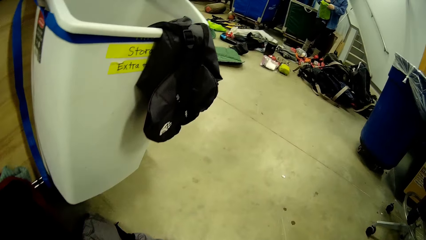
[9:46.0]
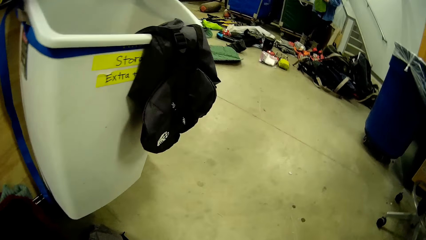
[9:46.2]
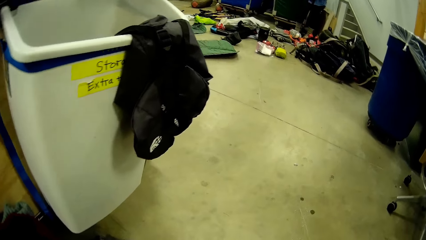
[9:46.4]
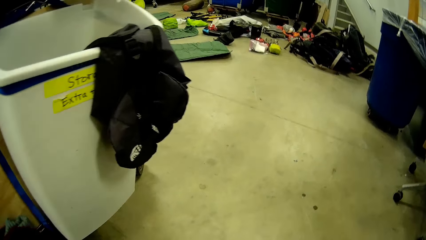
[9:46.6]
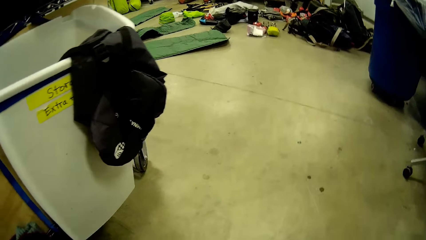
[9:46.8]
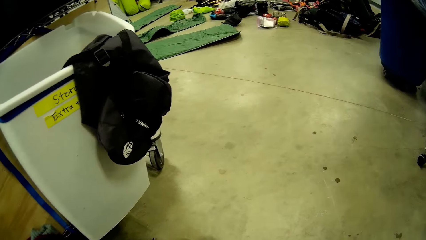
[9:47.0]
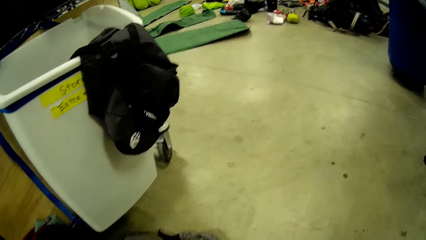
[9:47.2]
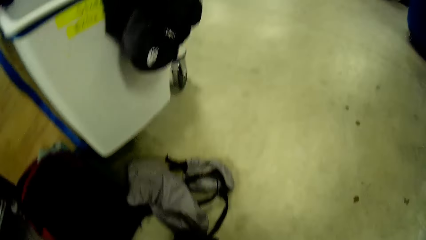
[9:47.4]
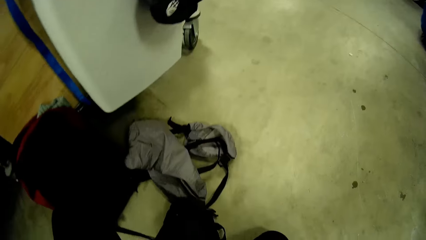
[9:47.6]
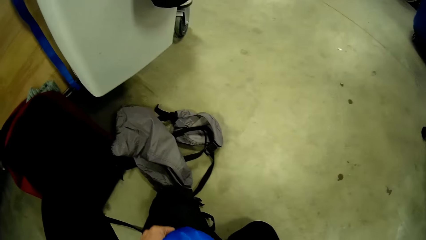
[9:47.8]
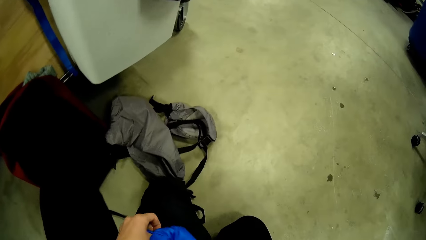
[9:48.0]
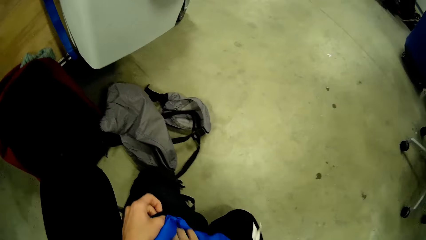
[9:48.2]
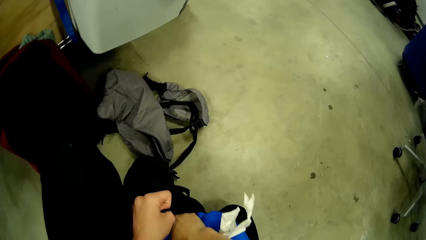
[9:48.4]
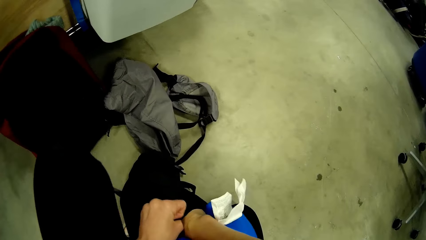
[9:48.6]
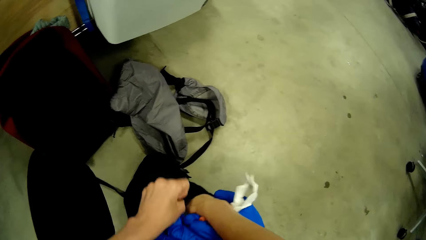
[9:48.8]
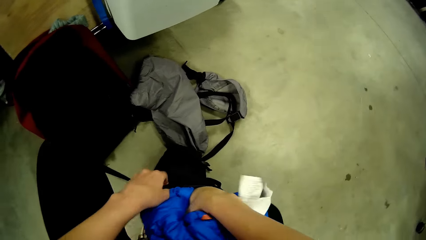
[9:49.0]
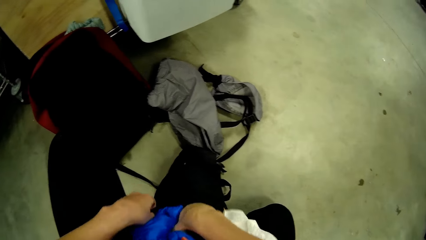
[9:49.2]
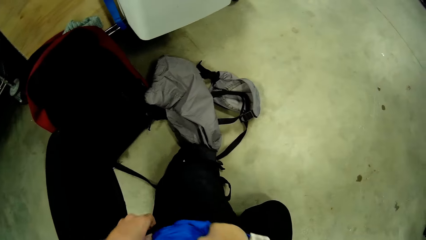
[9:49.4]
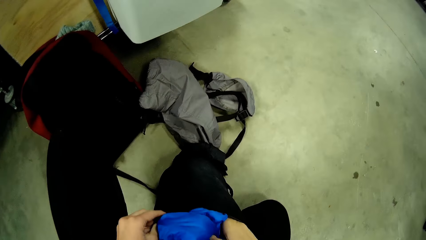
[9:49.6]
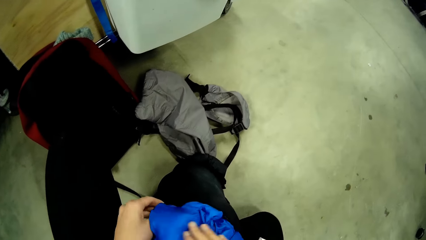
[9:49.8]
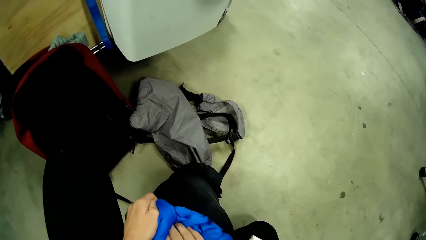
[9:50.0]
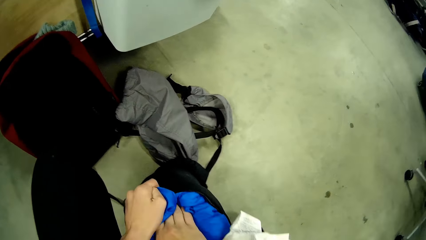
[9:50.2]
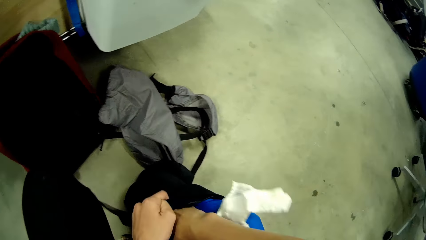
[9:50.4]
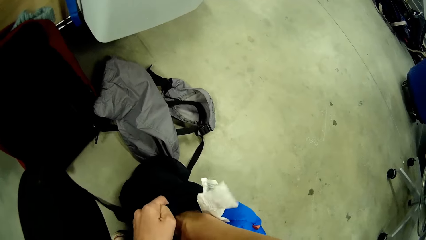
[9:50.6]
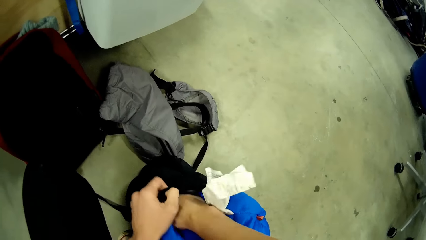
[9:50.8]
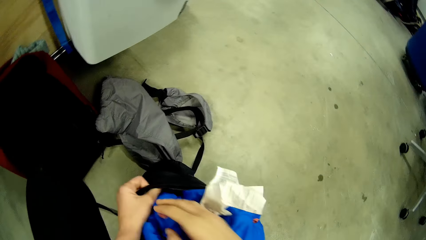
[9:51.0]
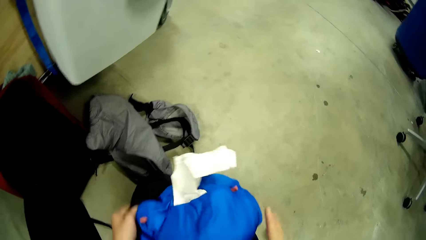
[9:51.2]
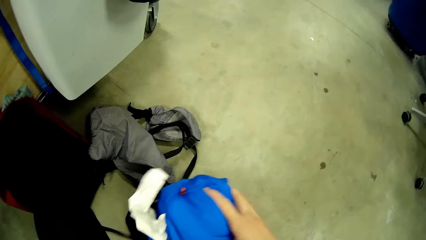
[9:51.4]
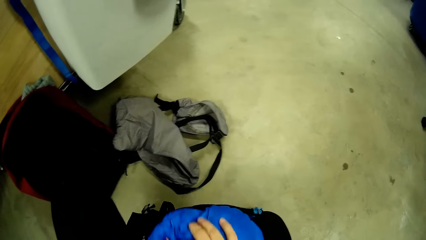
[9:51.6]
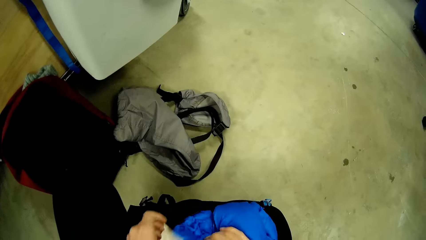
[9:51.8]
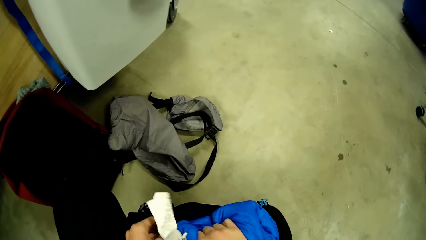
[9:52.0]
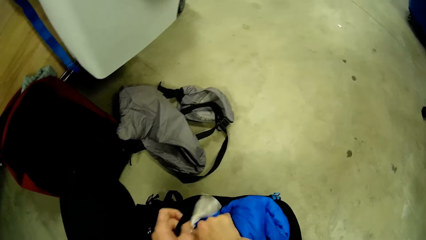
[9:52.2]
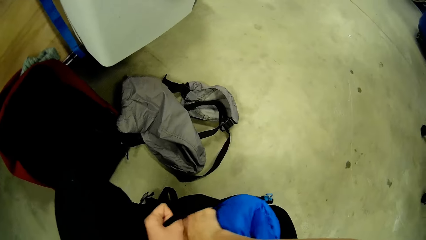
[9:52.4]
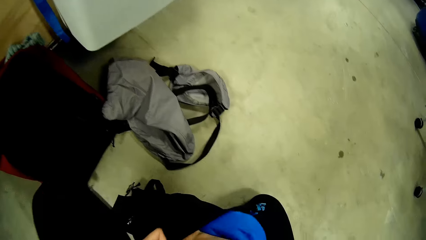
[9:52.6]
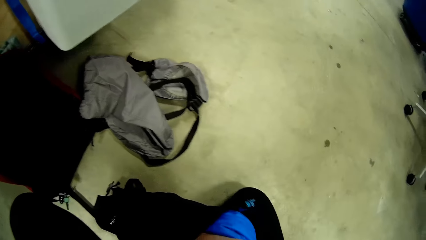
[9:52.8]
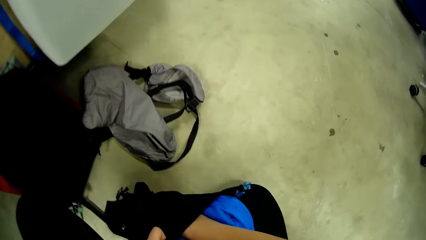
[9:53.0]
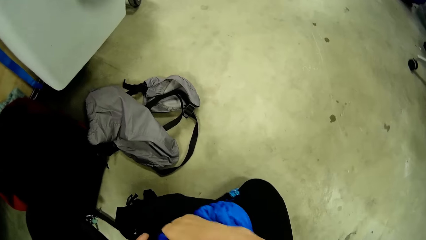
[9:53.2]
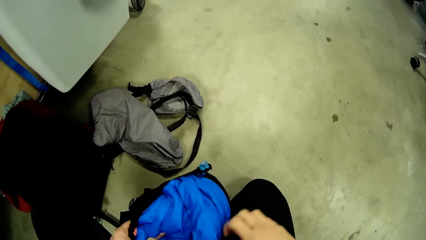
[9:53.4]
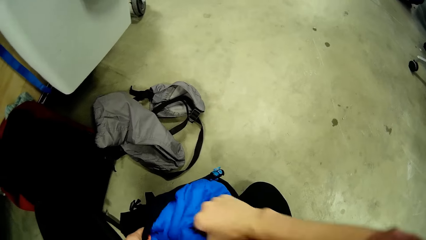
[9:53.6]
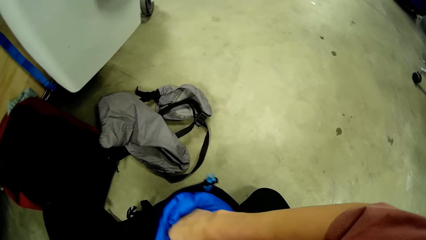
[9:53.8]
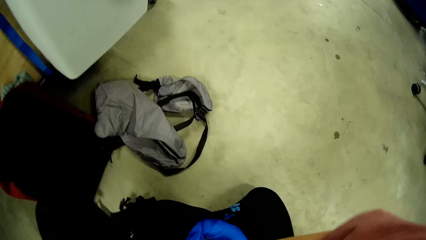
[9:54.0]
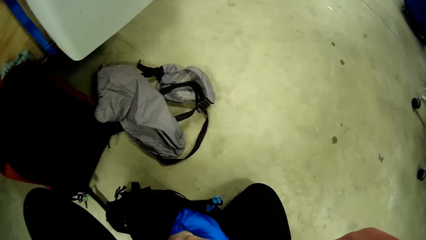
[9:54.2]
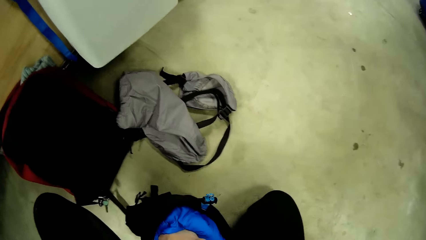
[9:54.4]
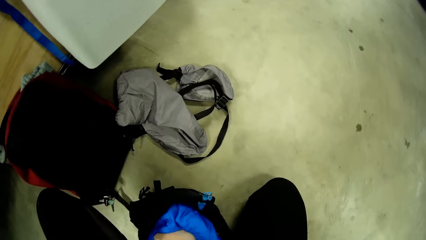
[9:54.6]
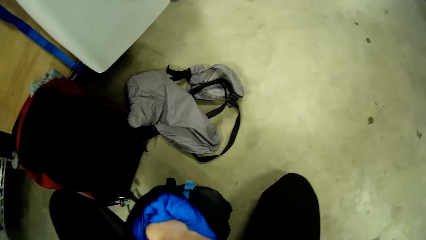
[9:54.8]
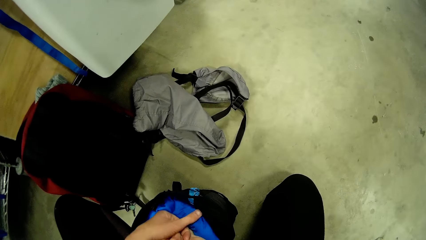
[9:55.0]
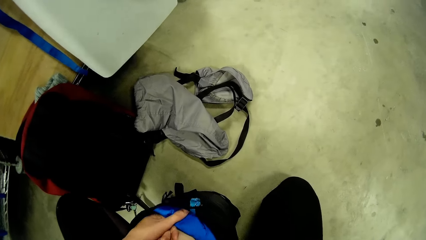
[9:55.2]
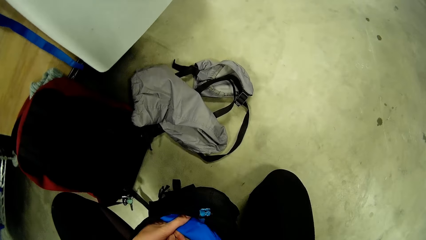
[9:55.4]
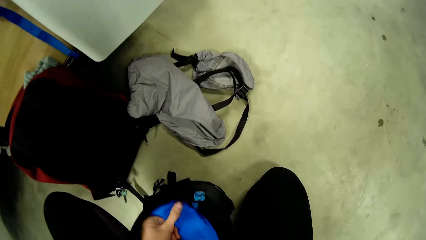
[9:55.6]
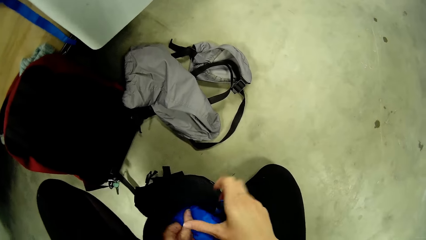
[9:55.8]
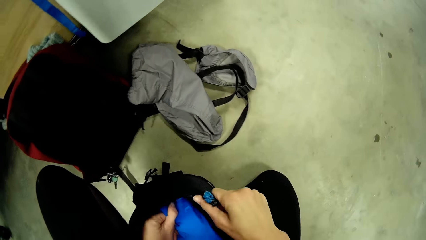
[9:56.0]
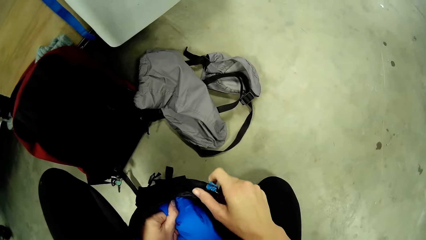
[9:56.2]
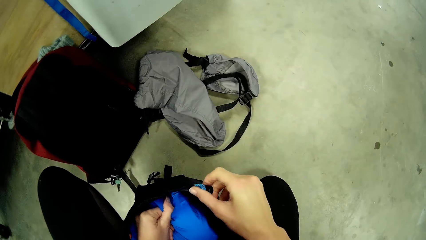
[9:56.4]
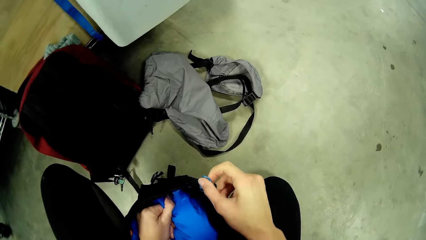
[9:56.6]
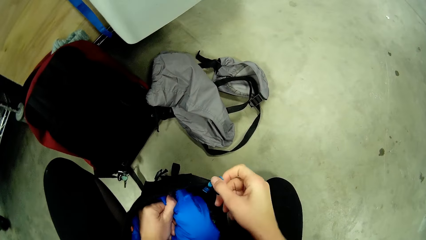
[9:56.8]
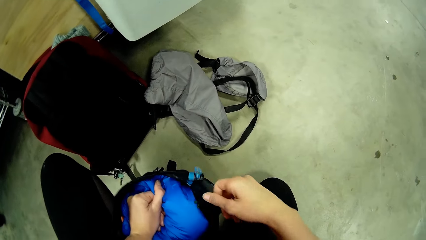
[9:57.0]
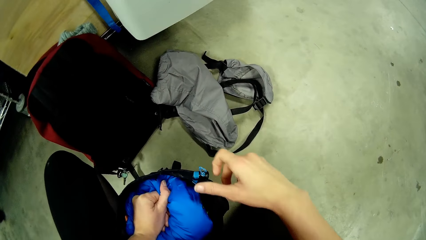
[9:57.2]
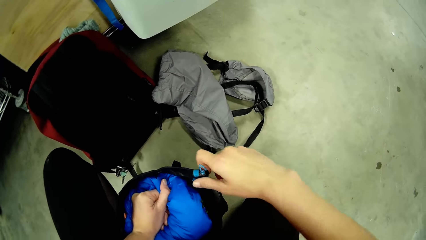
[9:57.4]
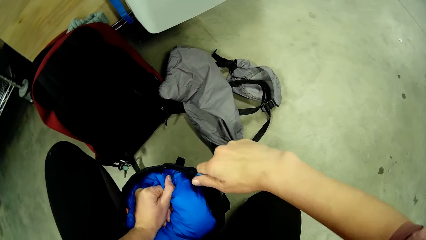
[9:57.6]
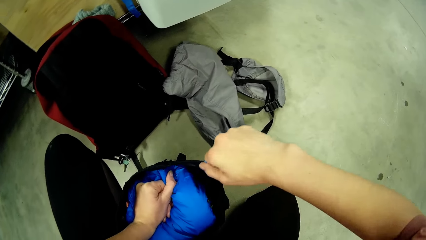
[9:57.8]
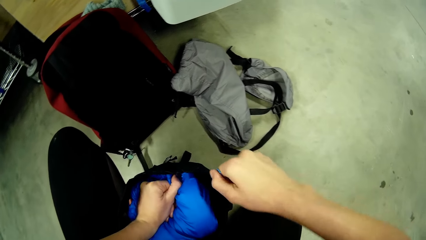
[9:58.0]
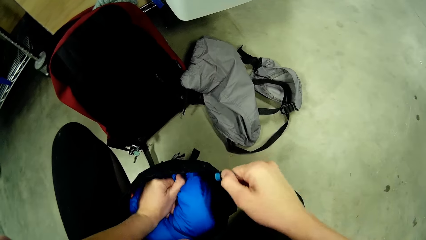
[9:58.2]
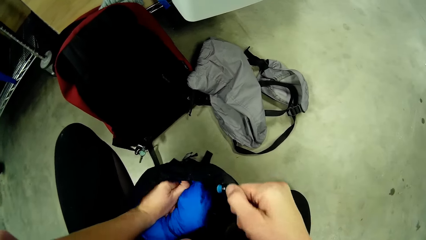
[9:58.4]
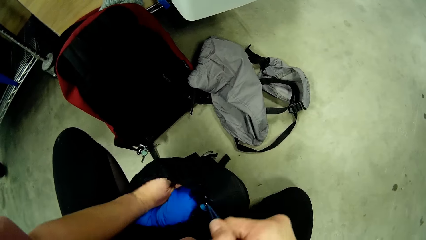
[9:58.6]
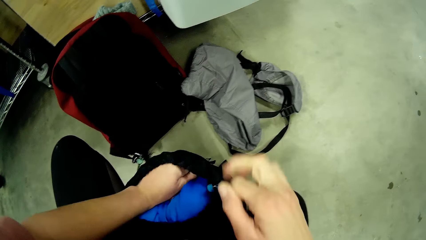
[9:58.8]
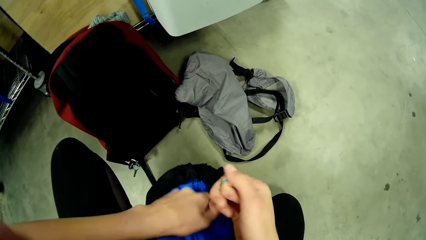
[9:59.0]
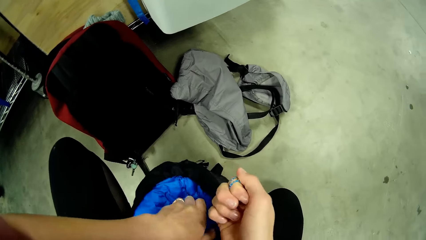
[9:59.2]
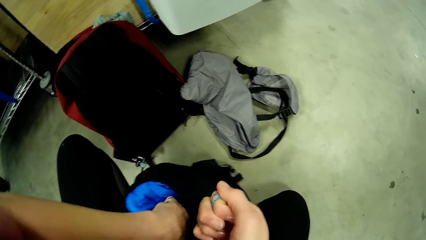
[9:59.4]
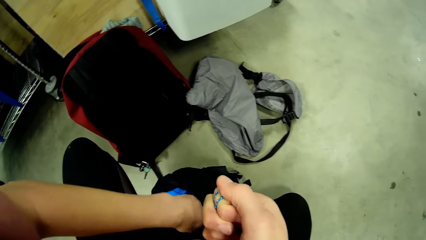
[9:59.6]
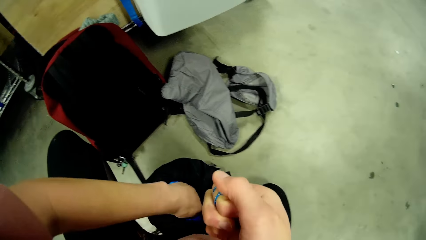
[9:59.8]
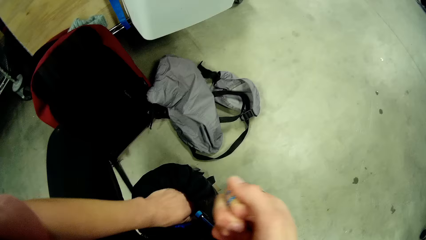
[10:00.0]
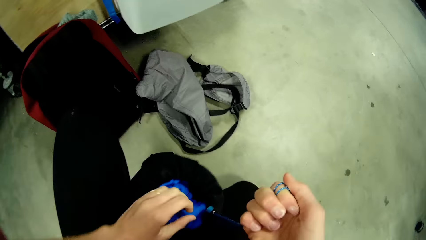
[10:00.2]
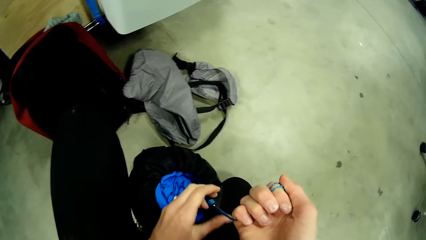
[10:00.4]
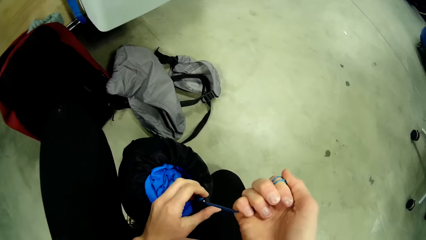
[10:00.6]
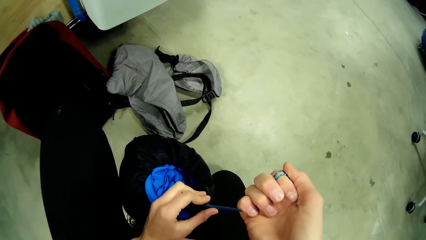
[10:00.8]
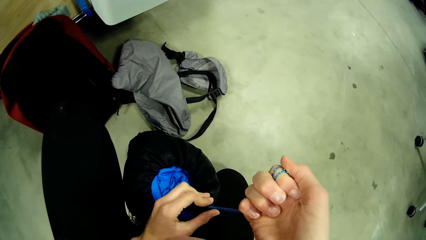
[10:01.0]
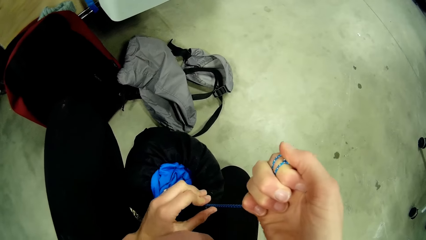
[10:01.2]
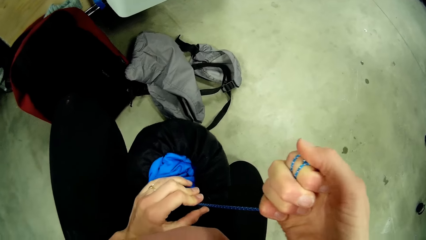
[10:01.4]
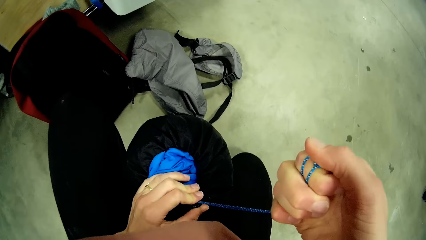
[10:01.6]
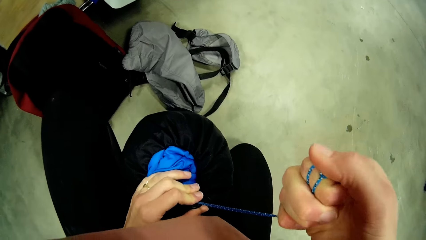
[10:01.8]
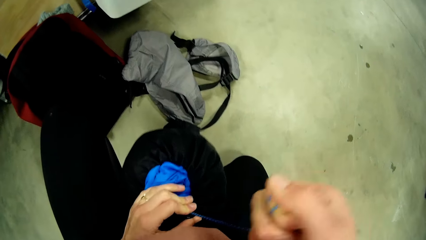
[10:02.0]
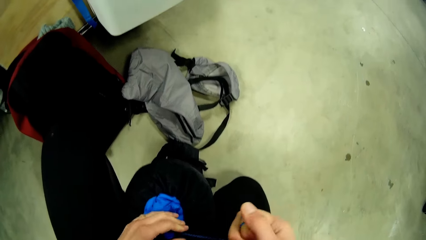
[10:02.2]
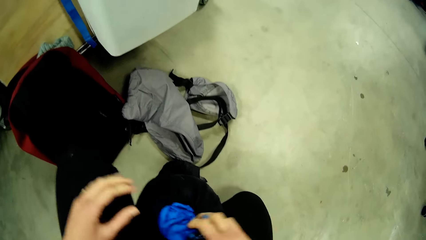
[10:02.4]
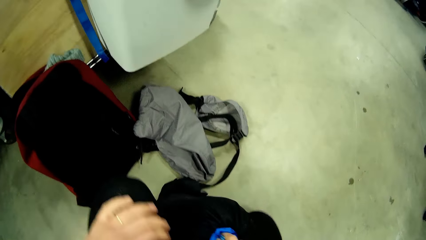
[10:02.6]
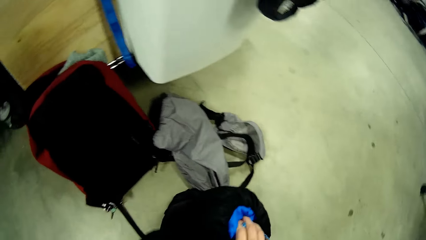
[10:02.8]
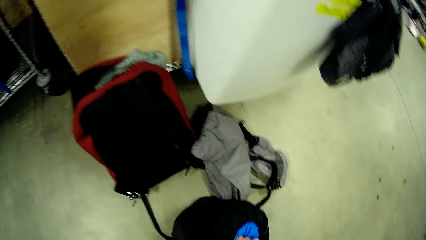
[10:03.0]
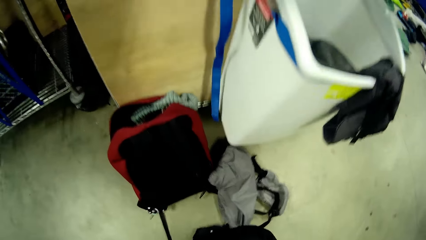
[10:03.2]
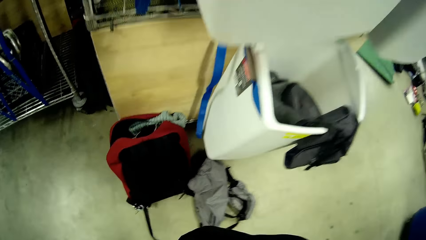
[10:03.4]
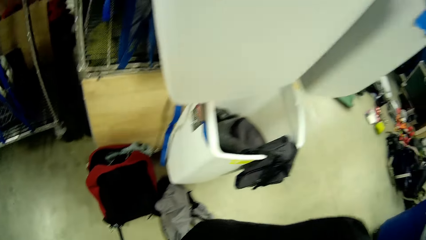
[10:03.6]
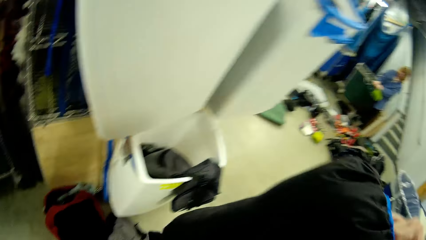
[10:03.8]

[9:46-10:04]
The camera wearer secures the back. He pulls up an elastic rope on the black laundry bag with his right hand. He lifts the bag. He drags the elastic rope with both hands.
